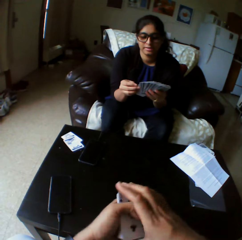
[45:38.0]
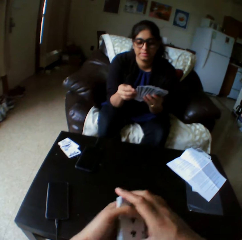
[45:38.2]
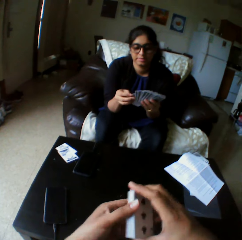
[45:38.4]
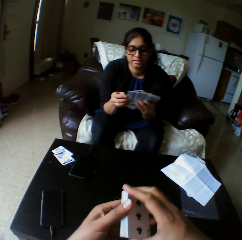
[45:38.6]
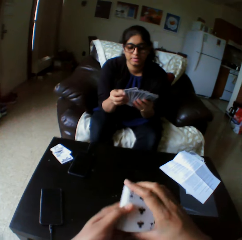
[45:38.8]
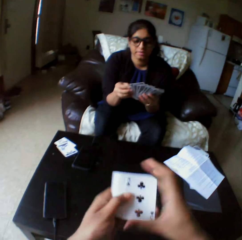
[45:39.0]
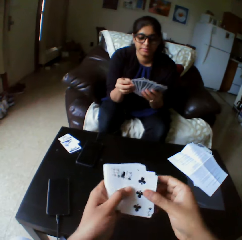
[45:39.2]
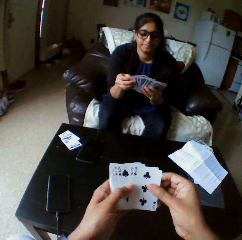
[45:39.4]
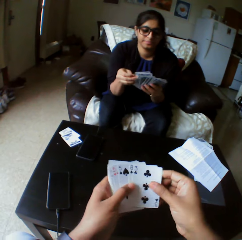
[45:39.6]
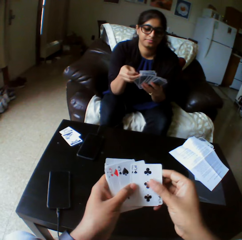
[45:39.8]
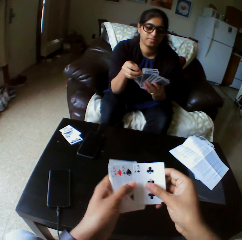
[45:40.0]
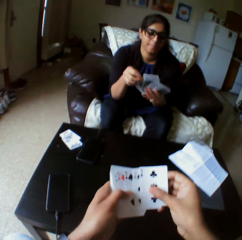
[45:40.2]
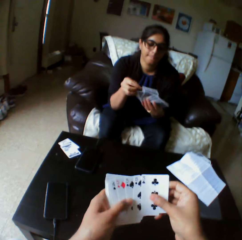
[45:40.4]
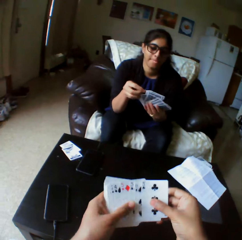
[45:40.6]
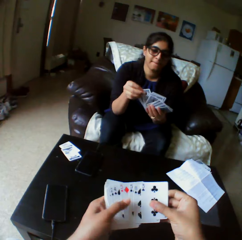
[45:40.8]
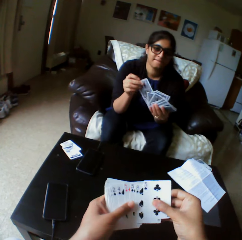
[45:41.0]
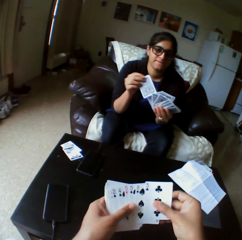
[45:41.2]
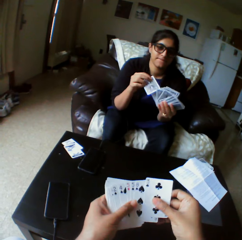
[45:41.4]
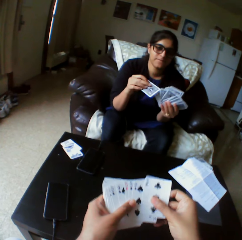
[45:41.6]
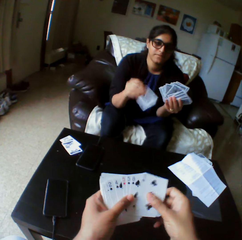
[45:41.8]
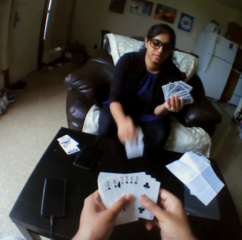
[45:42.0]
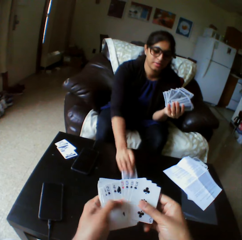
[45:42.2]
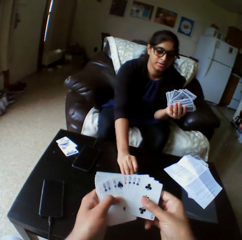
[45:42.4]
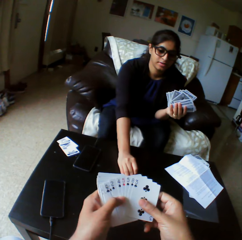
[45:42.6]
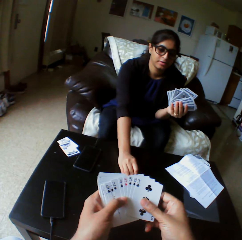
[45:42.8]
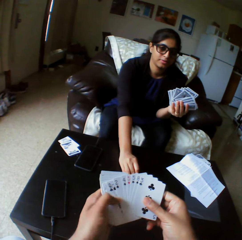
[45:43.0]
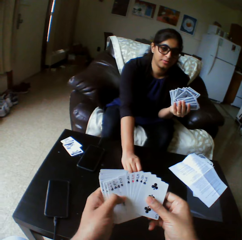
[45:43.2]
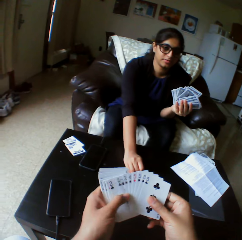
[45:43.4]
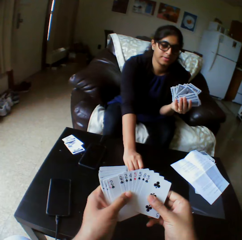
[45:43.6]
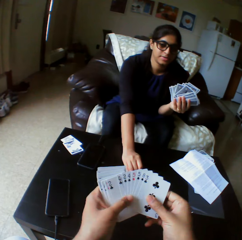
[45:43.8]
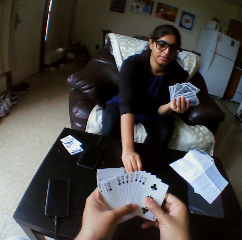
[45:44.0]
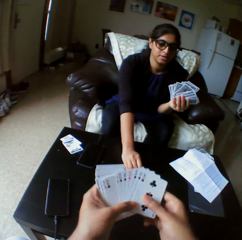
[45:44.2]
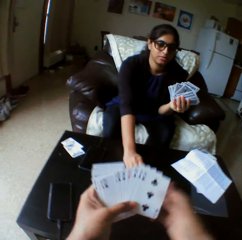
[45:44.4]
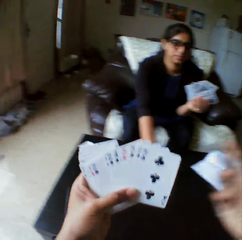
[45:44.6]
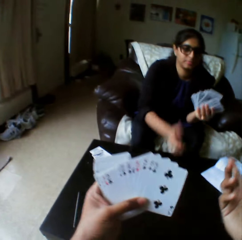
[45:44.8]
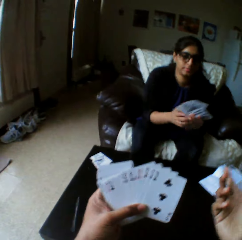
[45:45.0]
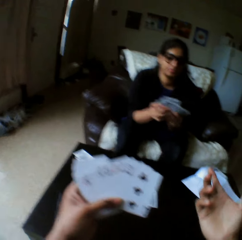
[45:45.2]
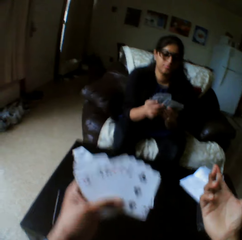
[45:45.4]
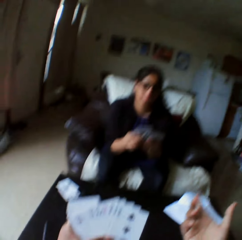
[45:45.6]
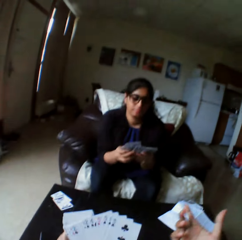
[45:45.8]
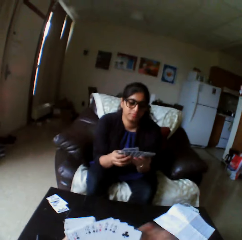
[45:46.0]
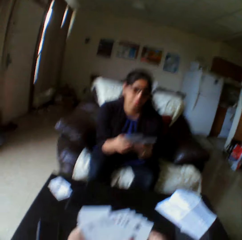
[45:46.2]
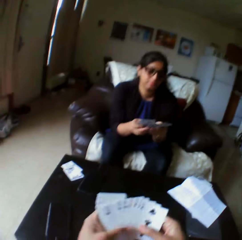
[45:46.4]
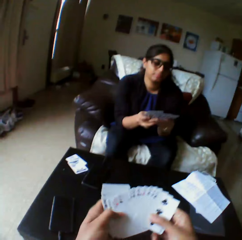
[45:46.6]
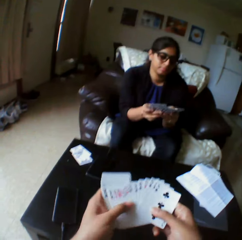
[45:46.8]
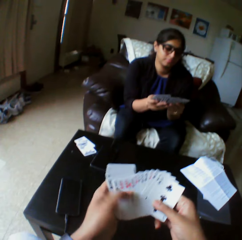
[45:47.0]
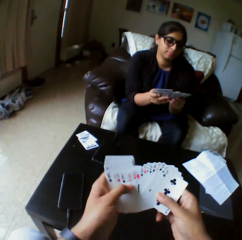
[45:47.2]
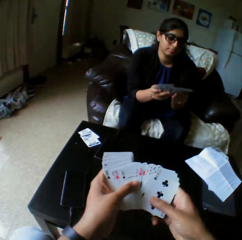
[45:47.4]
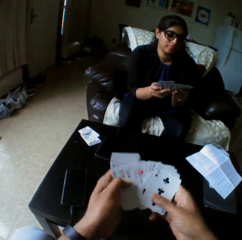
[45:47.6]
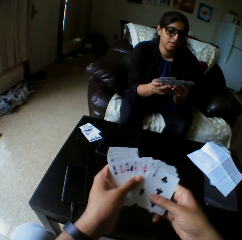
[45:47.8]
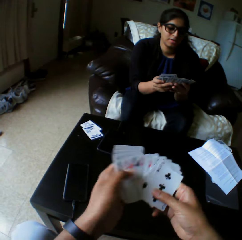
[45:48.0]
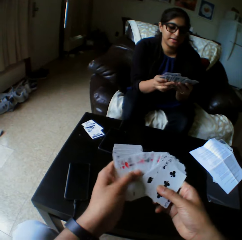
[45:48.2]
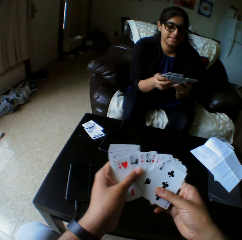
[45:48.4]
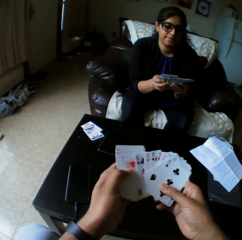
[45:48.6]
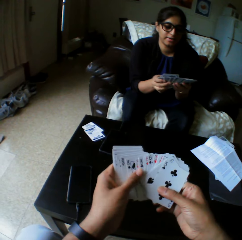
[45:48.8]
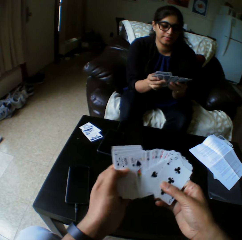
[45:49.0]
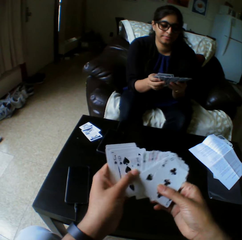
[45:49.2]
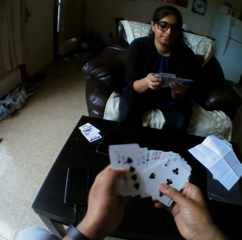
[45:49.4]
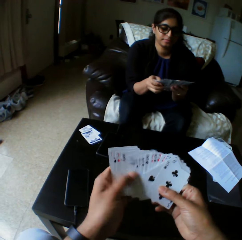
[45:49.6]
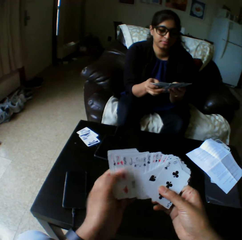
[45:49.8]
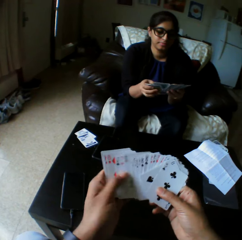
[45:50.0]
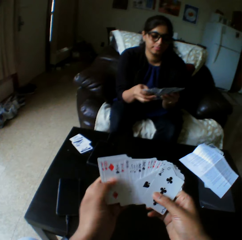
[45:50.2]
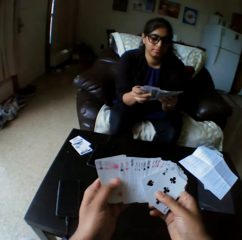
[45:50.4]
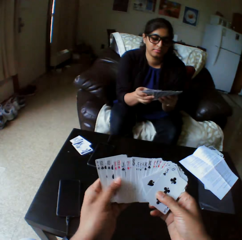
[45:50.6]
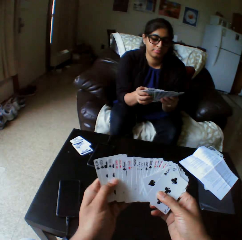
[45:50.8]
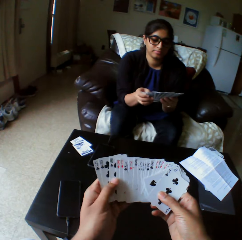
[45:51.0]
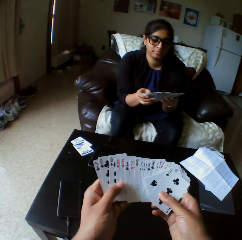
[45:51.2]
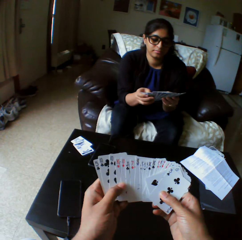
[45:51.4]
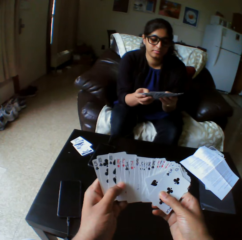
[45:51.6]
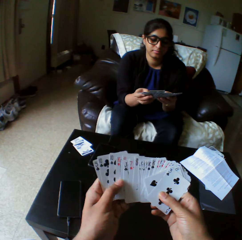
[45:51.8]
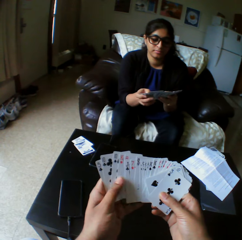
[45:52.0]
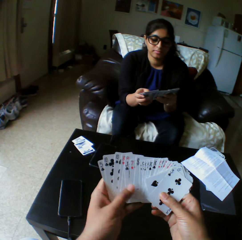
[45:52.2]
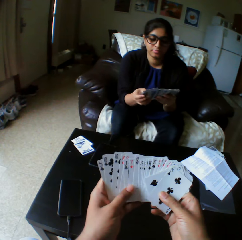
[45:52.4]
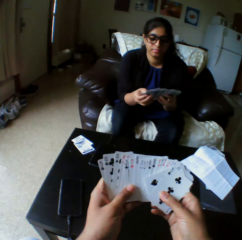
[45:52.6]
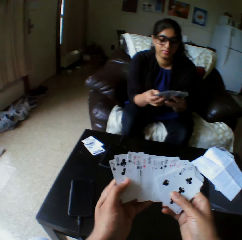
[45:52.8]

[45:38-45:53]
A lady drops a card on the table with right hand. The lady shuffles cards with both hands. The camera wearer shuffles cards with both hands. The lady selects the play cards.

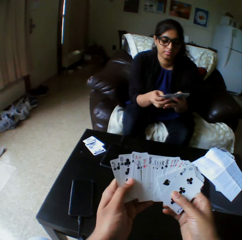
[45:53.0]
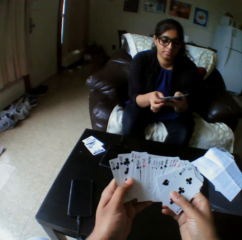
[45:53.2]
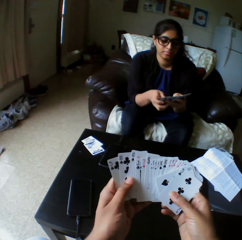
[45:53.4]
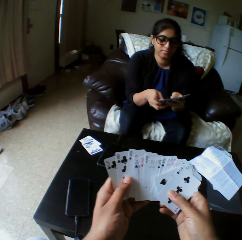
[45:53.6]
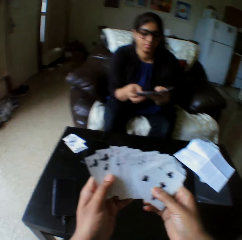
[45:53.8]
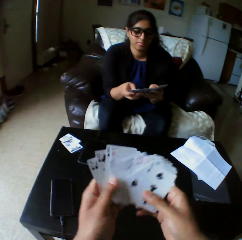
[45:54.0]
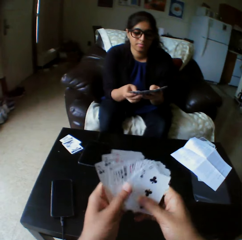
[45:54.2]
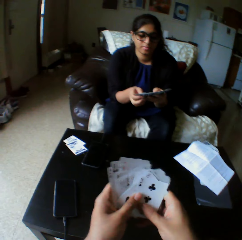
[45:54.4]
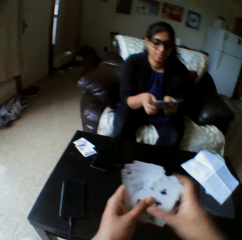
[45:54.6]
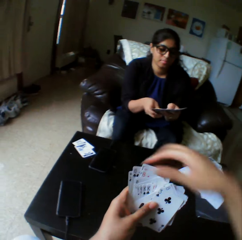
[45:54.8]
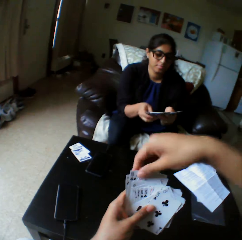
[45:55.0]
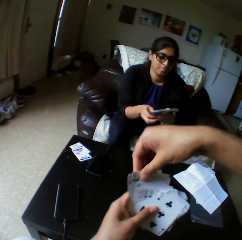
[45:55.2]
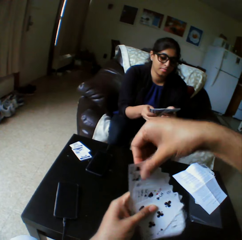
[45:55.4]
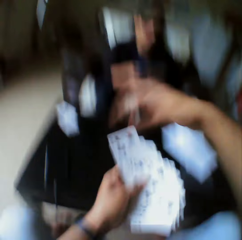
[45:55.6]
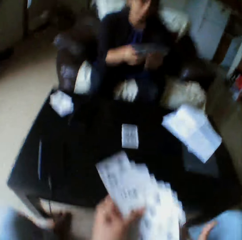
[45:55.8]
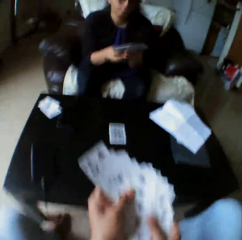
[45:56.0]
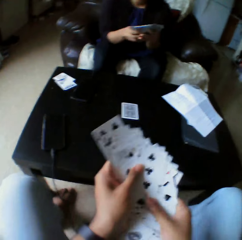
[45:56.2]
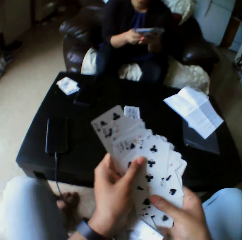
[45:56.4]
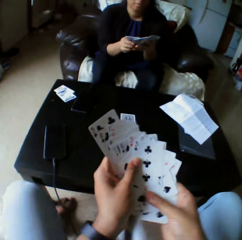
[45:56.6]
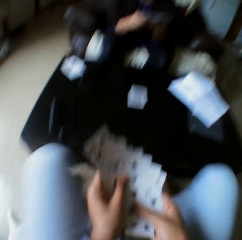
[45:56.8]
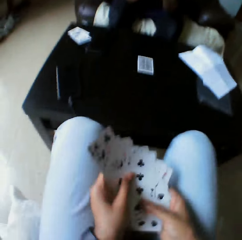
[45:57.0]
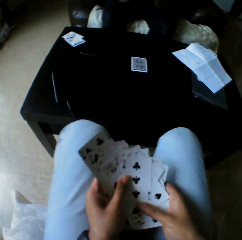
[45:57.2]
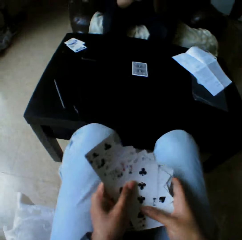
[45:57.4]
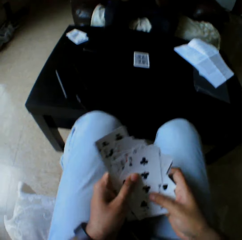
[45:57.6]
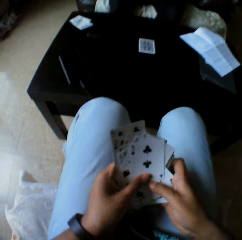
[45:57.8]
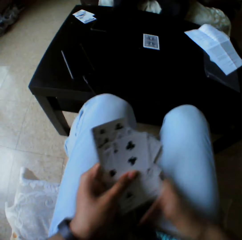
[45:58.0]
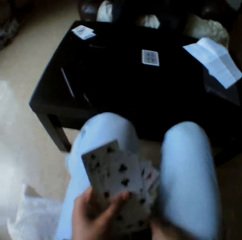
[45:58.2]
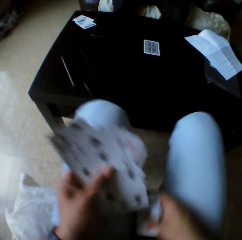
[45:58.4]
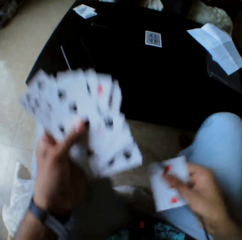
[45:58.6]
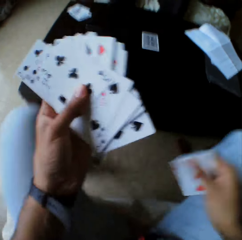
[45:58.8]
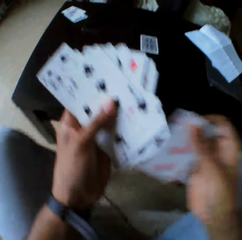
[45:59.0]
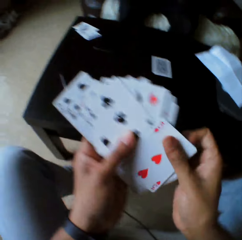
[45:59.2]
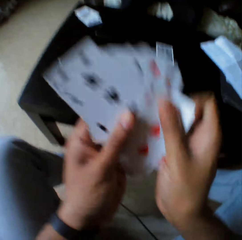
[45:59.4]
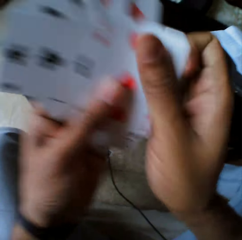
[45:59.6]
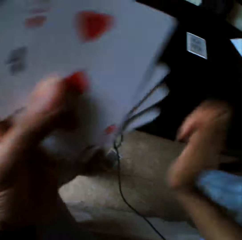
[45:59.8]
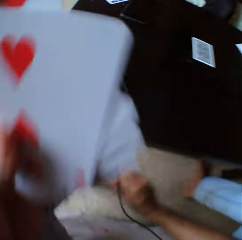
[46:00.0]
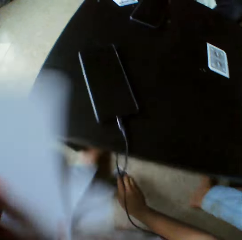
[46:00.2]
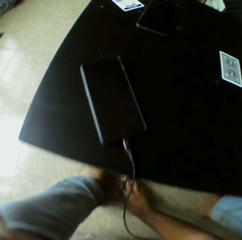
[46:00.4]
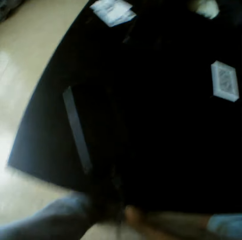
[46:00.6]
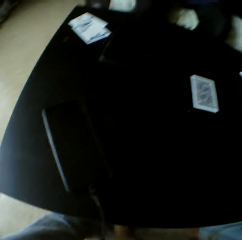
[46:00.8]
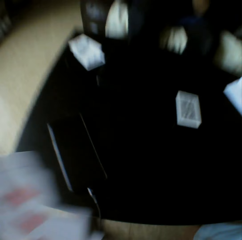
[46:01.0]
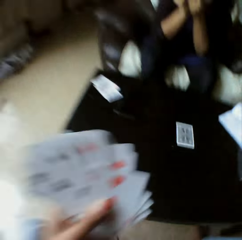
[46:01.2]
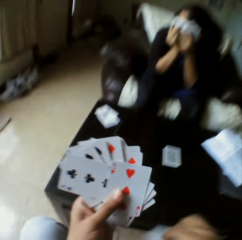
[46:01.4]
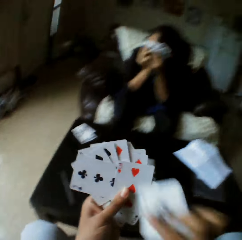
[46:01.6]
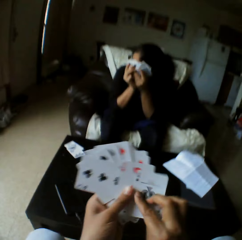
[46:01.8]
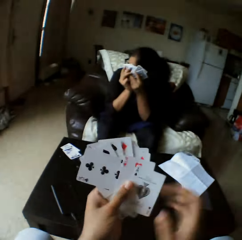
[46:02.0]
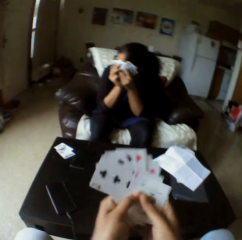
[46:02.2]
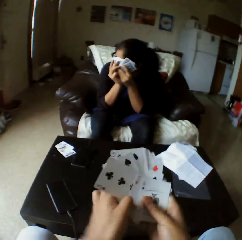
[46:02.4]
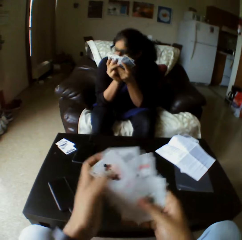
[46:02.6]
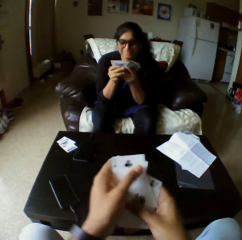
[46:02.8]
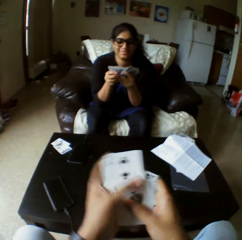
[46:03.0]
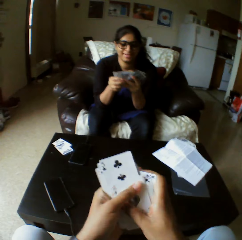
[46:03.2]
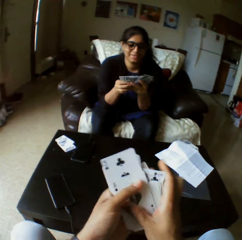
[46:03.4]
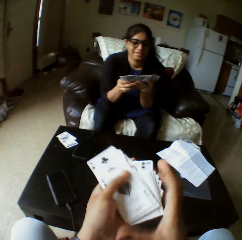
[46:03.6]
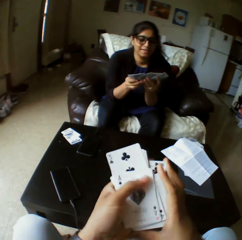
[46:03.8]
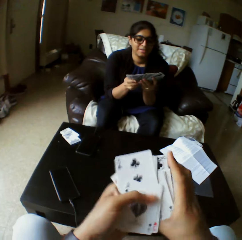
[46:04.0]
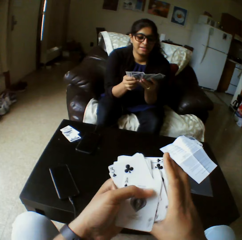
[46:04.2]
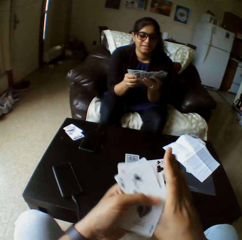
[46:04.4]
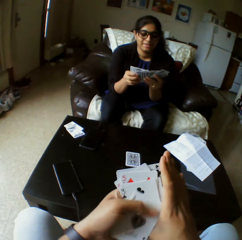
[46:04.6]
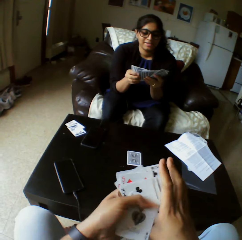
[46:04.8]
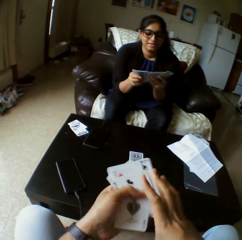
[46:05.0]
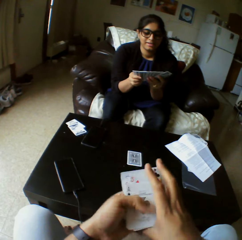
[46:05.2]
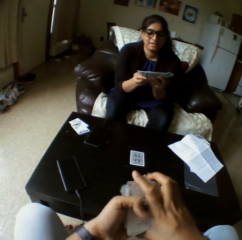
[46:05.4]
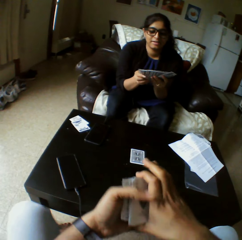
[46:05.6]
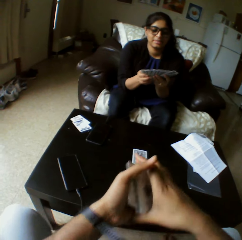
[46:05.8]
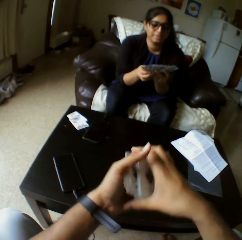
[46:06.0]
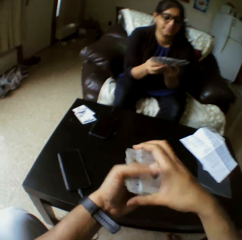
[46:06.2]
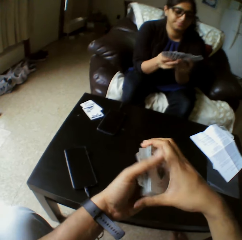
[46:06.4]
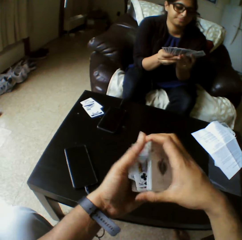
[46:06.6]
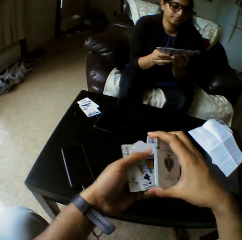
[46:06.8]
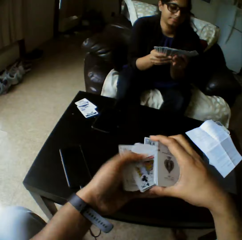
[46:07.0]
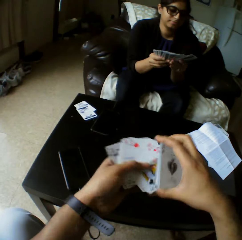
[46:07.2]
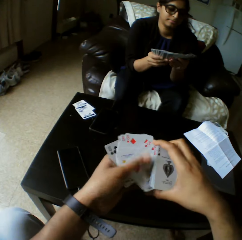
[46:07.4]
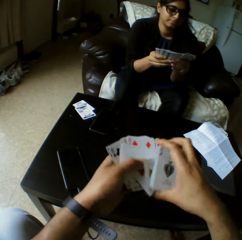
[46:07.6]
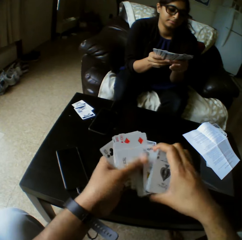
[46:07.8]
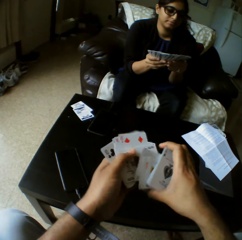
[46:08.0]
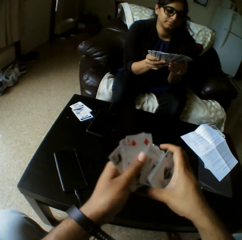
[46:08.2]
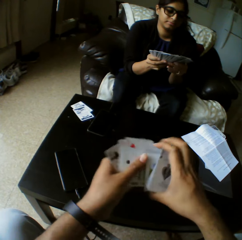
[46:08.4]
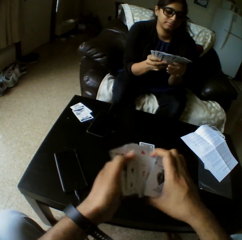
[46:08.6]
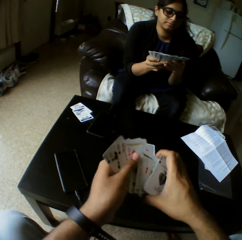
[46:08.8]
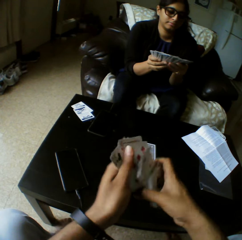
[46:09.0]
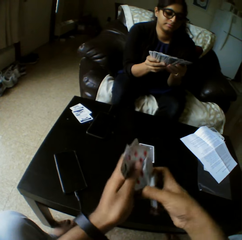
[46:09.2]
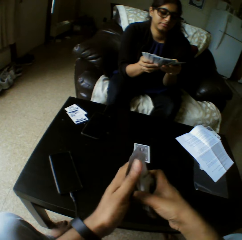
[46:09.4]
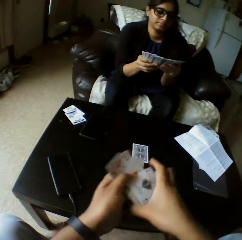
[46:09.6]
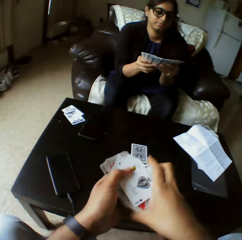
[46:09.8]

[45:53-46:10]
The camera wearer takes the play cards. They touch the cards with right hand. They drop the play cards. They support the cards with both hands. They pick a card with right hand. They pick a card from the floor with right hand. They shuffle the cards with both hands. They arrange the play cards.
